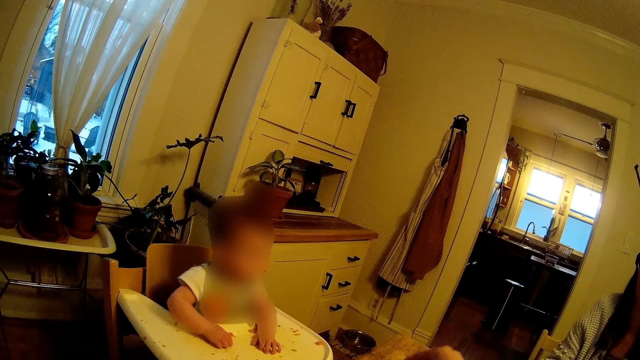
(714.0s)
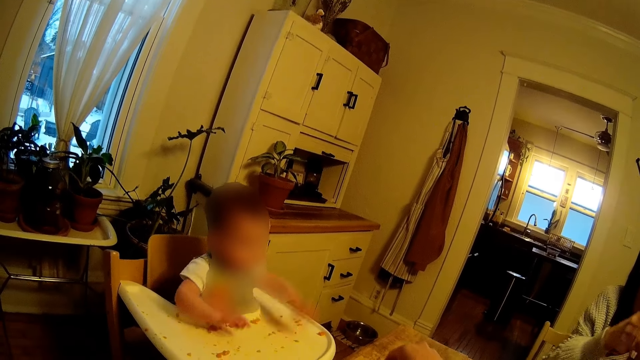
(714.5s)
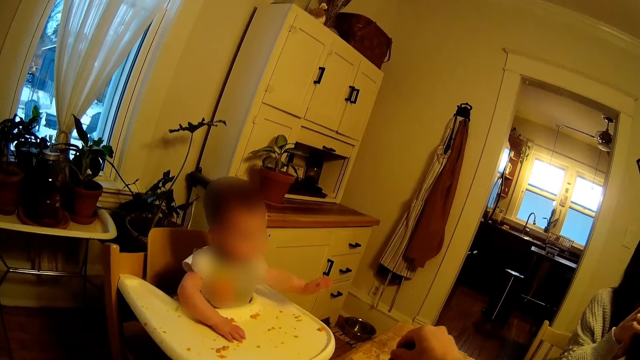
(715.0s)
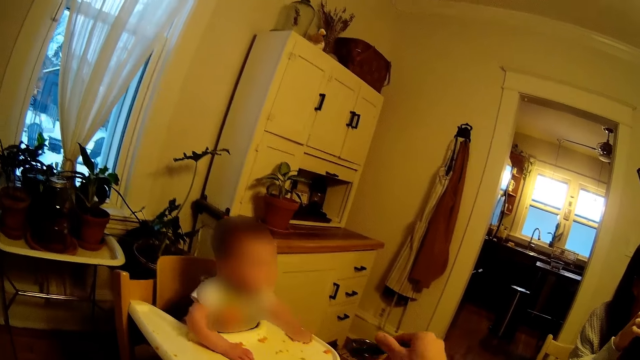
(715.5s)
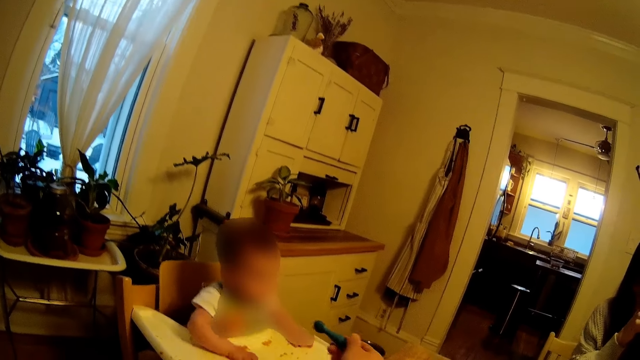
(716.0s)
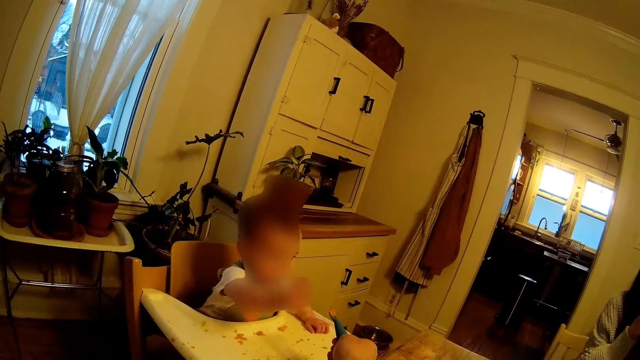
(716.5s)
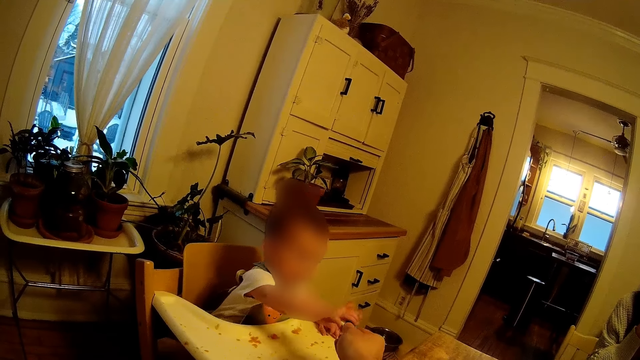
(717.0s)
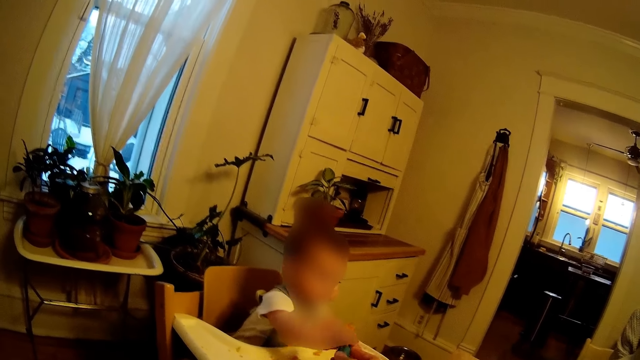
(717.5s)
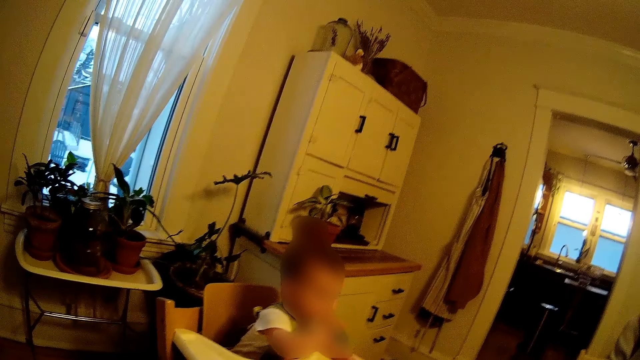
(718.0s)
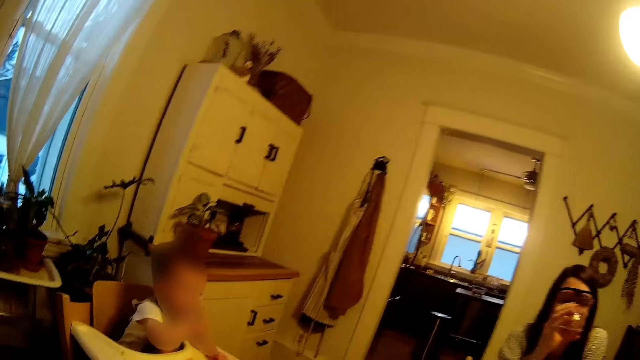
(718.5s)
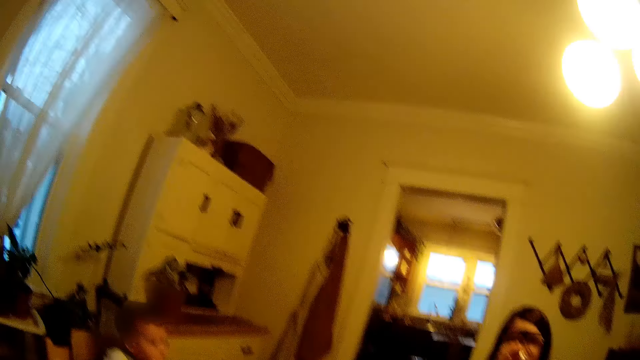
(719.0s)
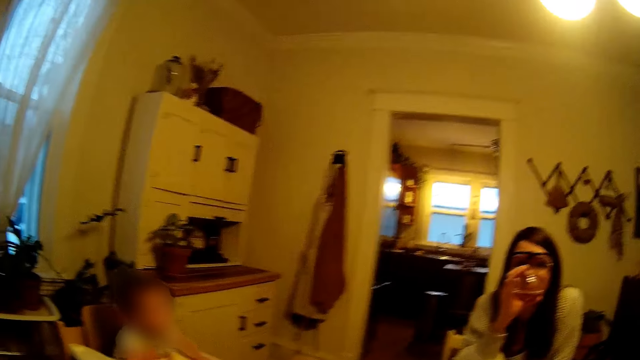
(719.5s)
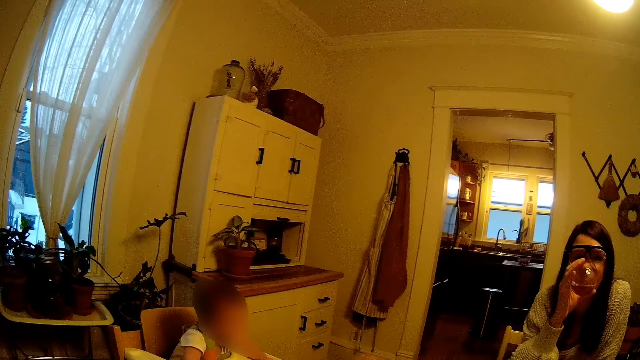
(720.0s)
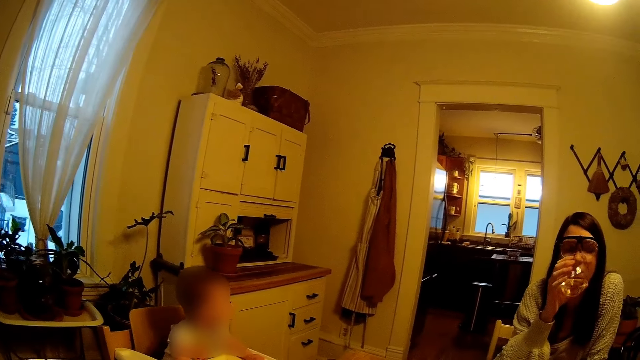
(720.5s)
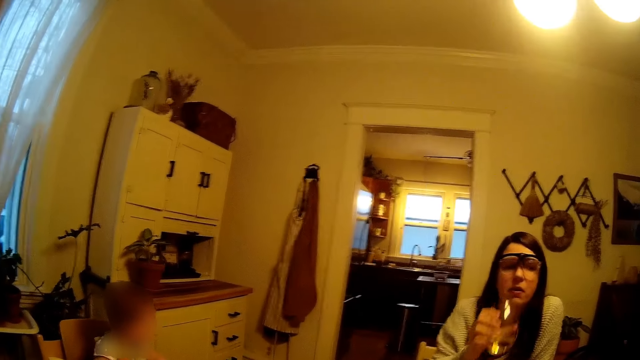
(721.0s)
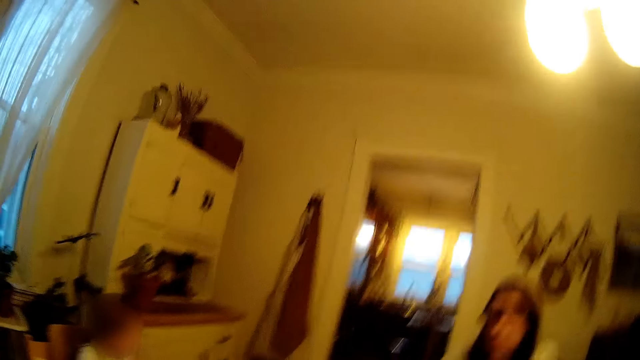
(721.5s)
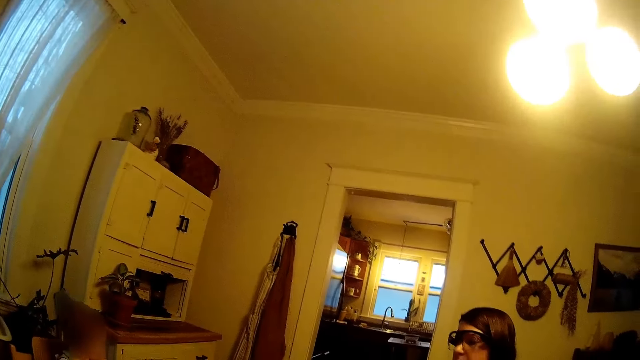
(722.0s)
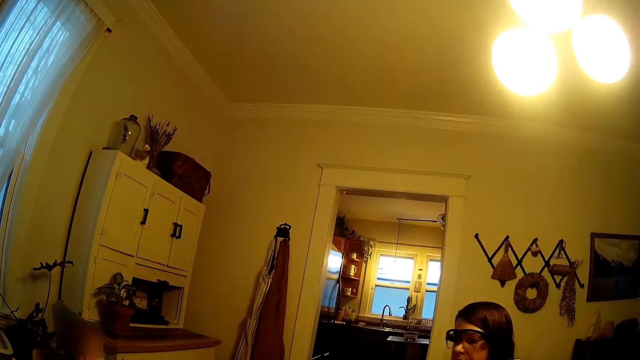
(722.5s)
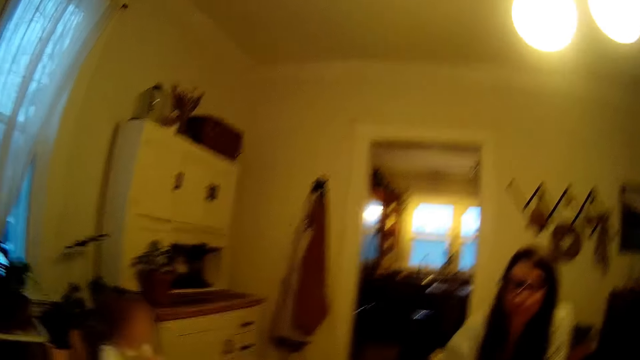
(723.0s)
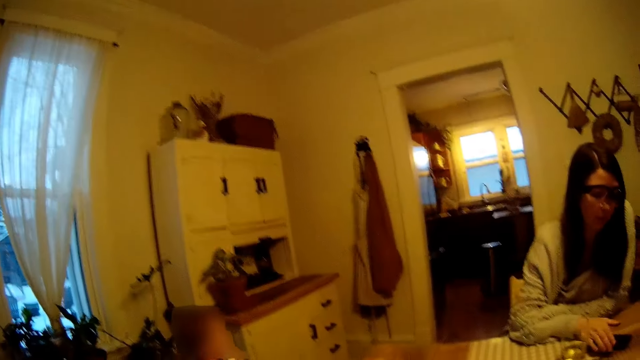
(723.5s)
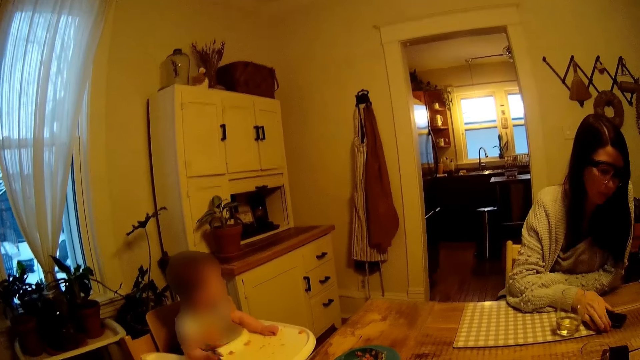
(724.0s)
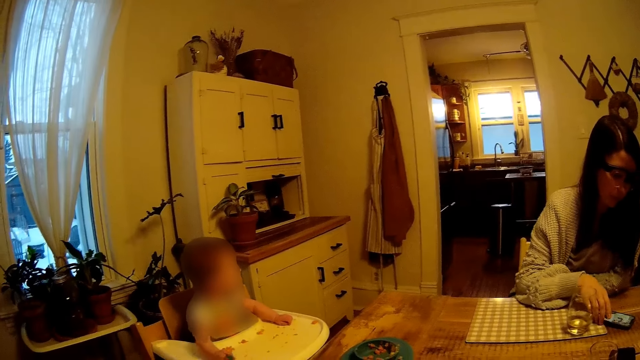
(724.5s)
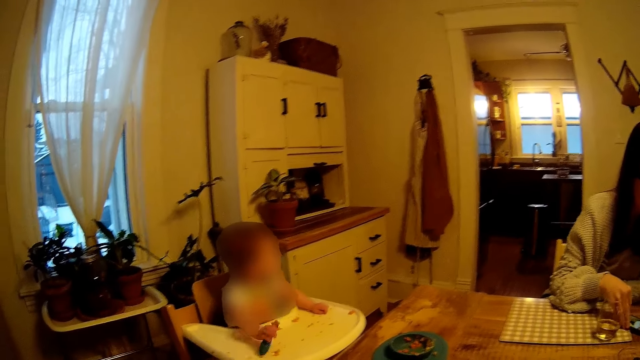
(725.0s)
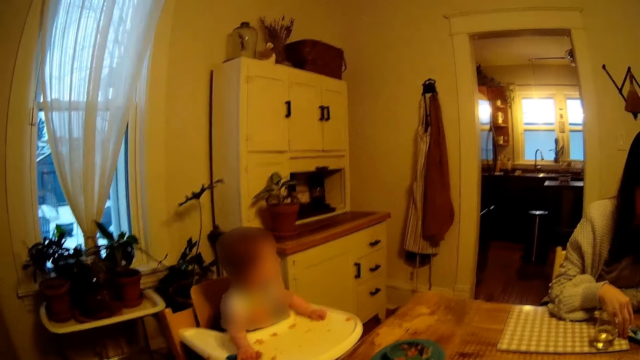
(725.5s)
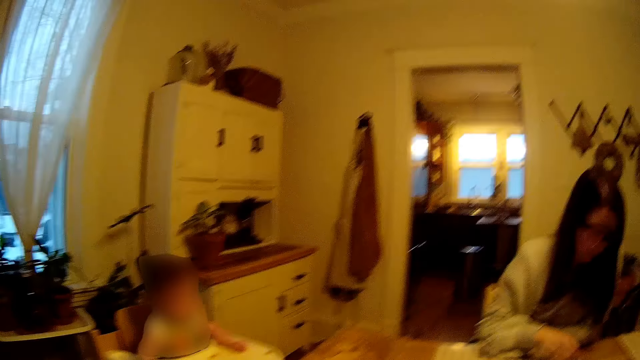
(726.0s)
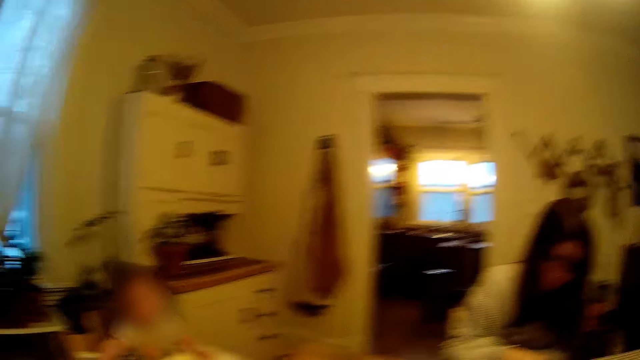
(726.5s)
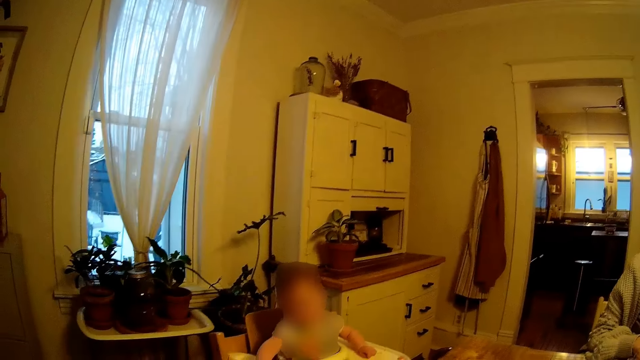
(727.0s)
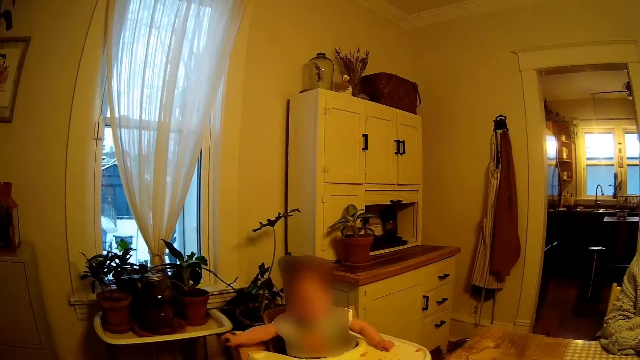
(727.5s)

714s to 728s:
The camera wearer feeds the baby with a spoon. The baby collects the spoon. The woman drinks from the glass of water in her right hand. The woman drops the glass of water on the dining table. The woman operates a mobile phone on the dining table with her right hand.

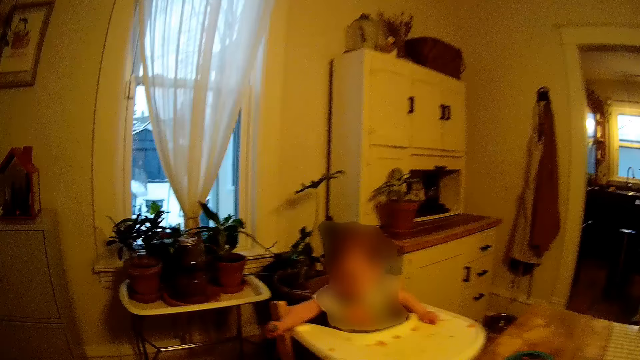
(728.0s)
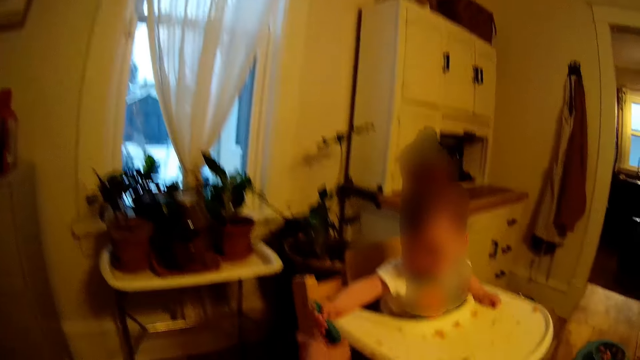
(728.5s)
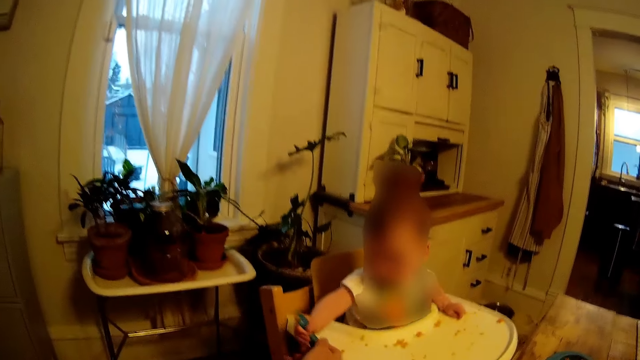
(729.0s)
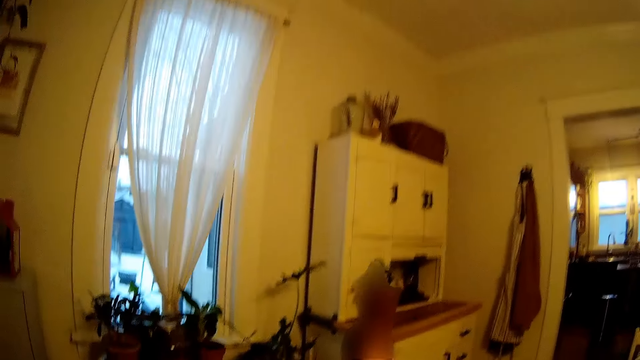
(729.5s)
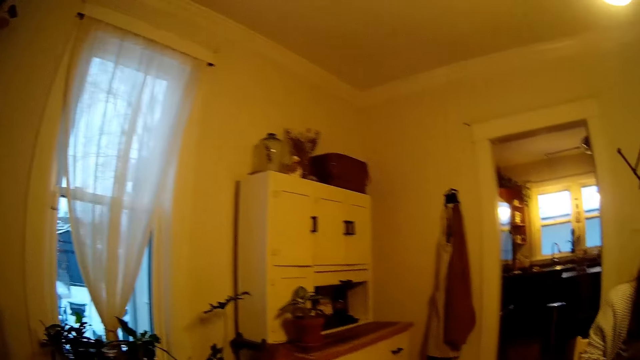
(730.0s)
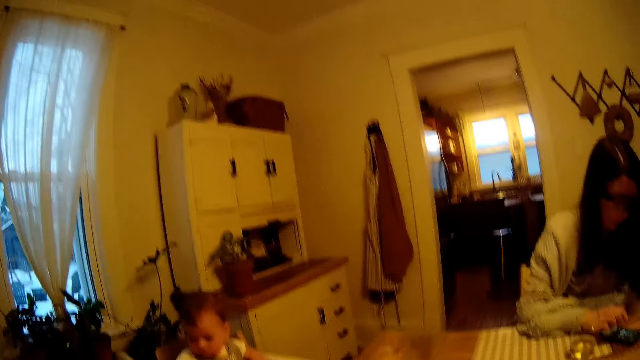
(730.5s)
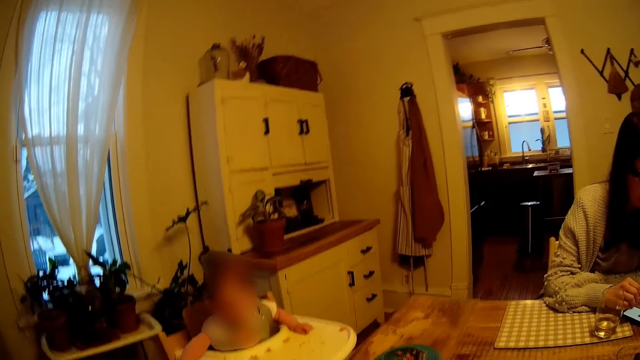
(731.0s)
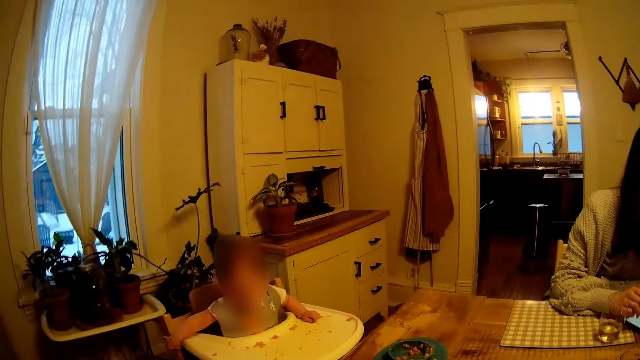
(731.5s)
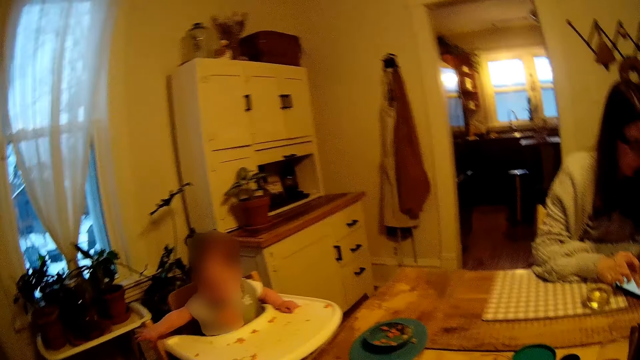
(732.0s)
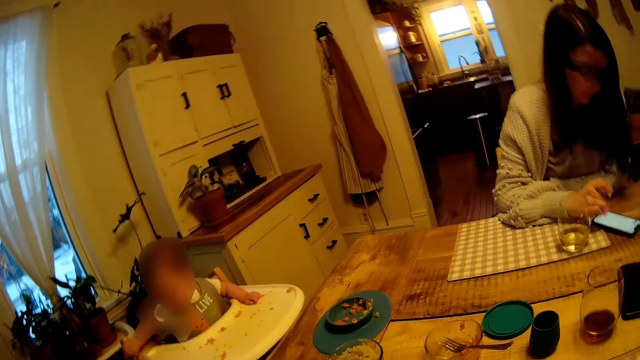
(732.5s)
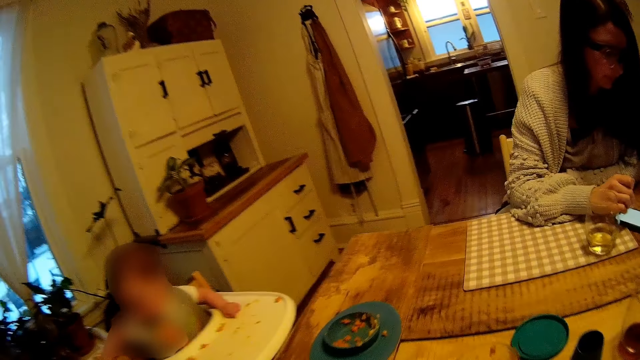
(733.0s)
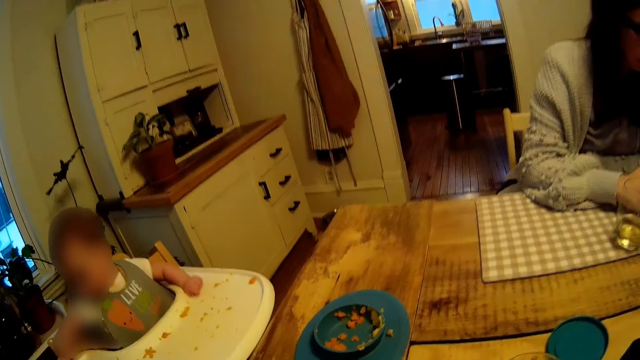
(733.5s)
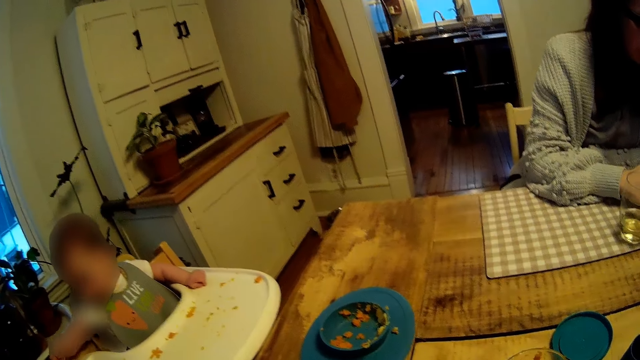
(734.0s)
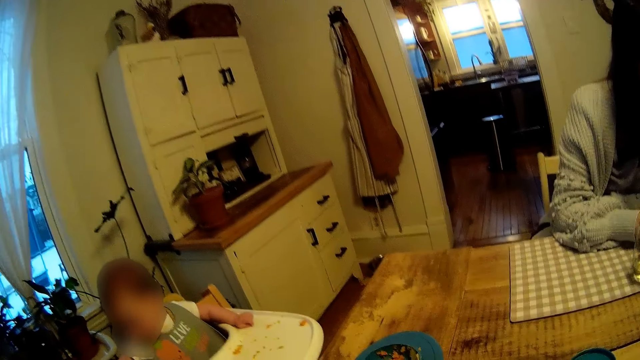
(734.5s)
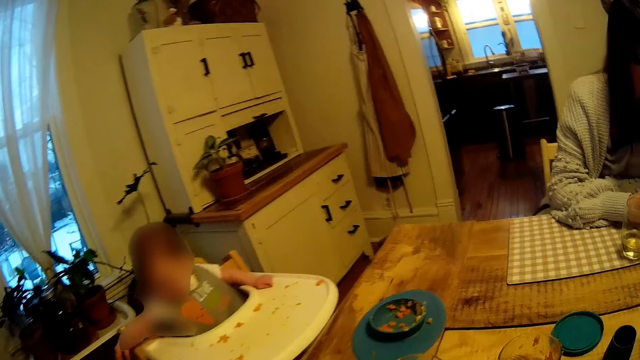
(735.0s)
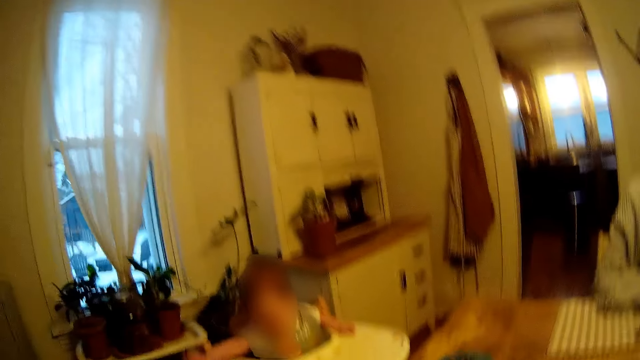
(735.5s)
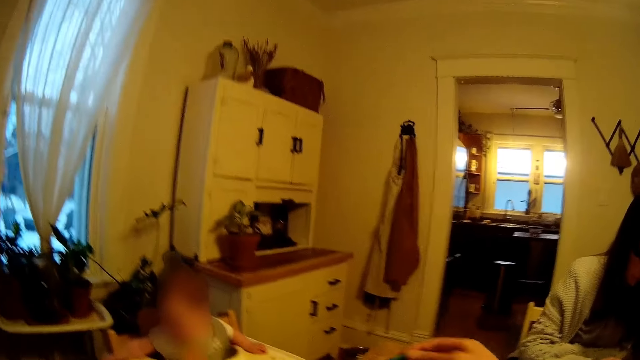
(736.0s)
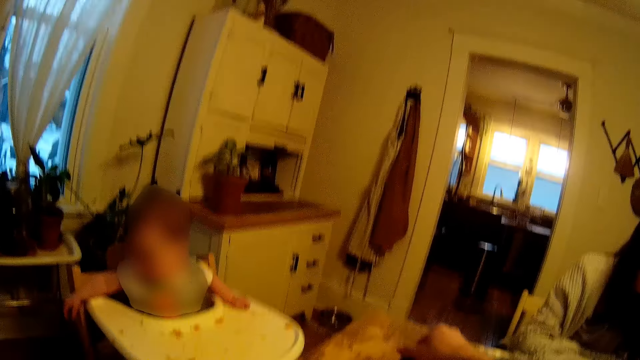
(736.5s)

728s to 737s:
The camera wearer collects the spoon from the baby.
